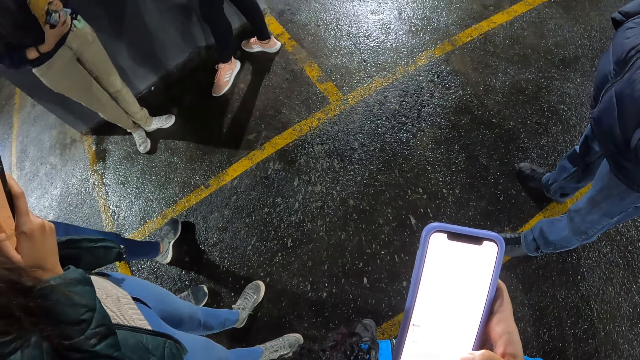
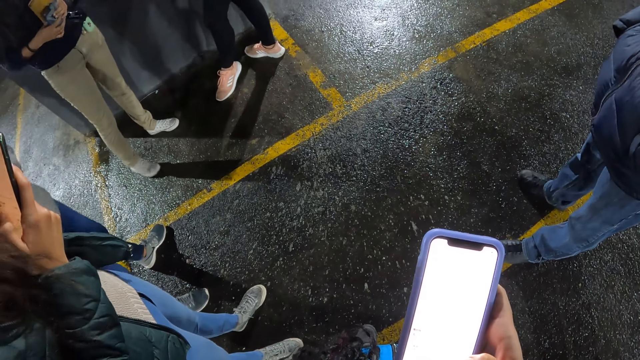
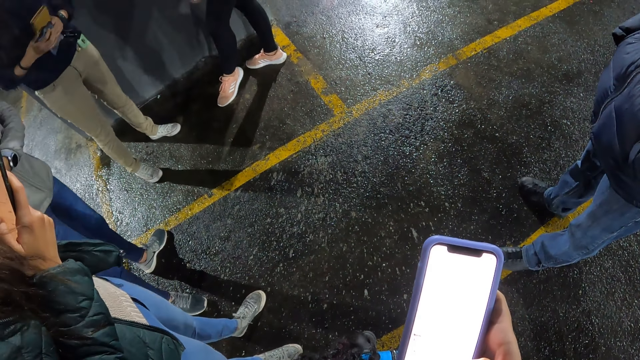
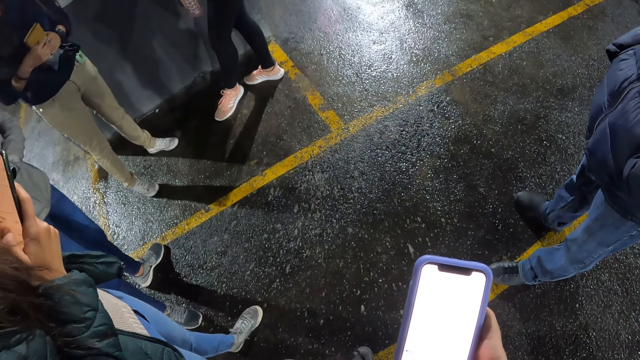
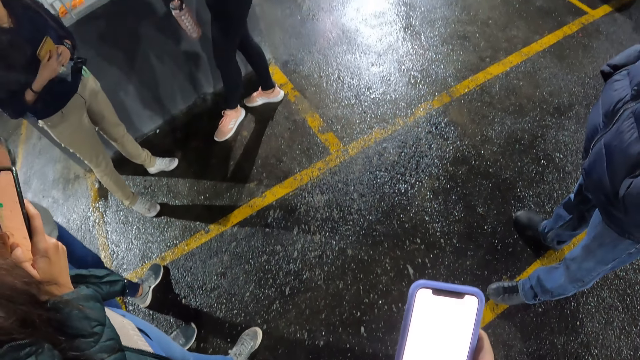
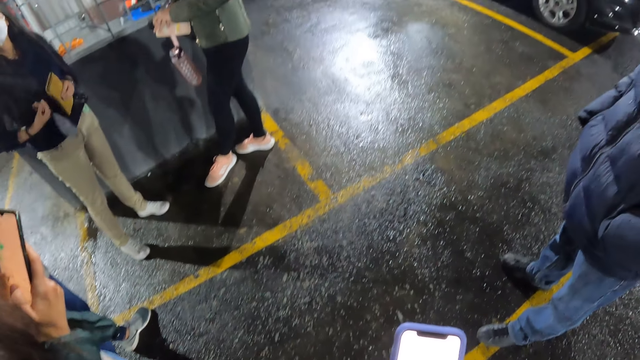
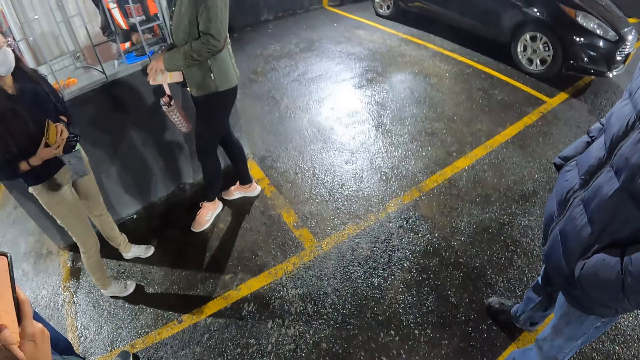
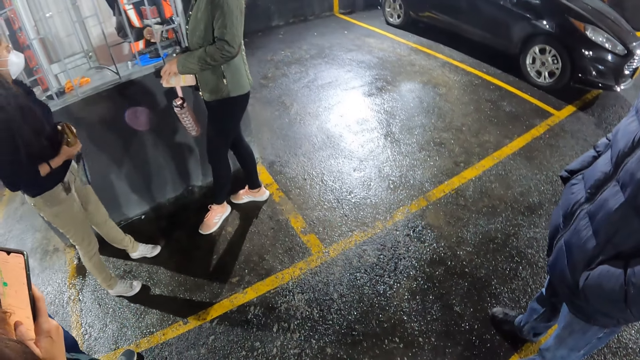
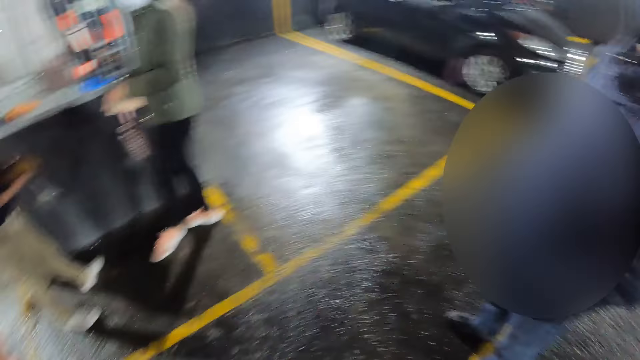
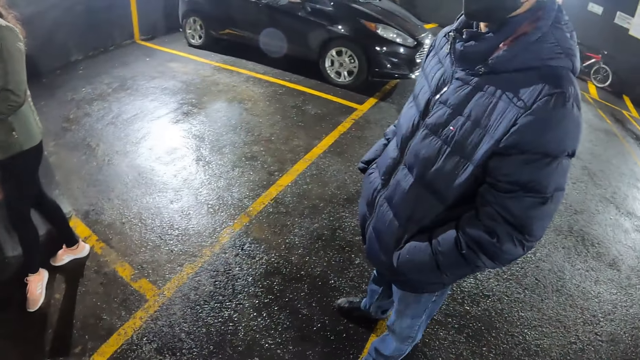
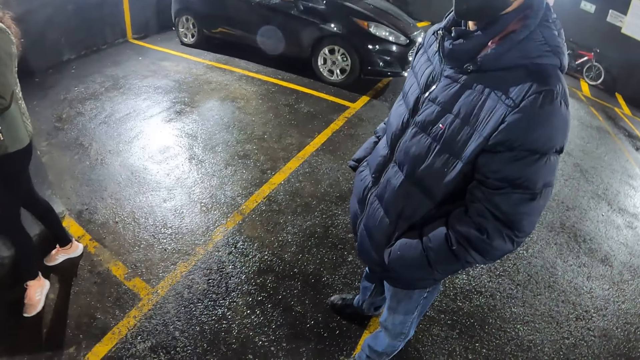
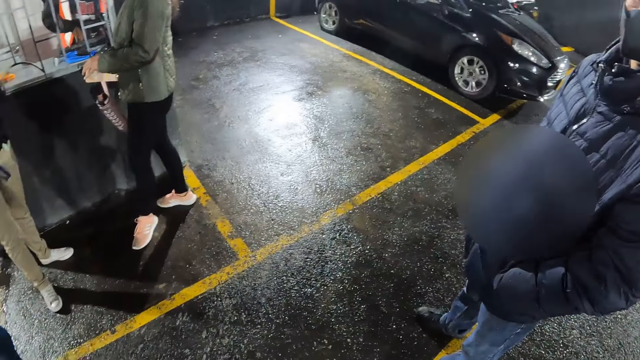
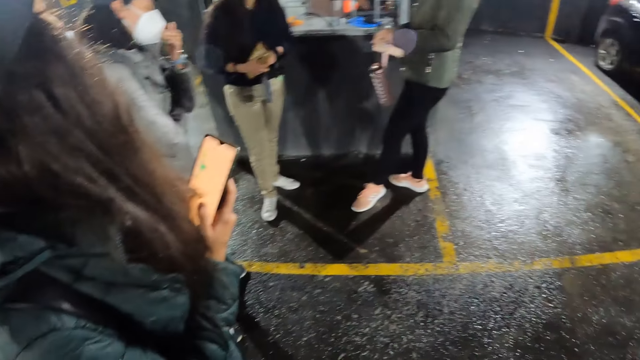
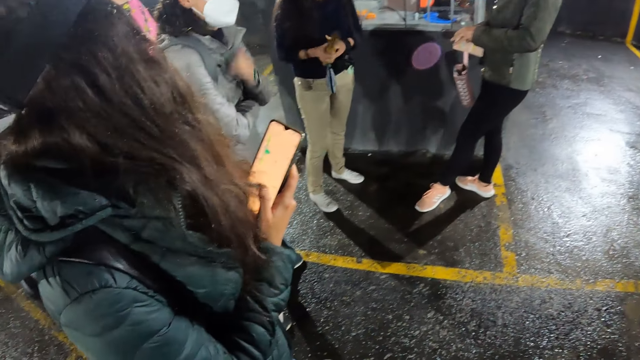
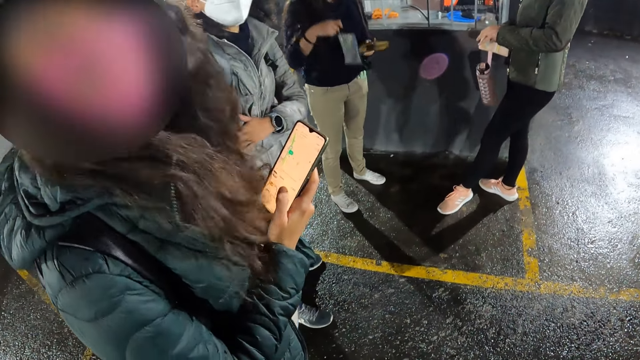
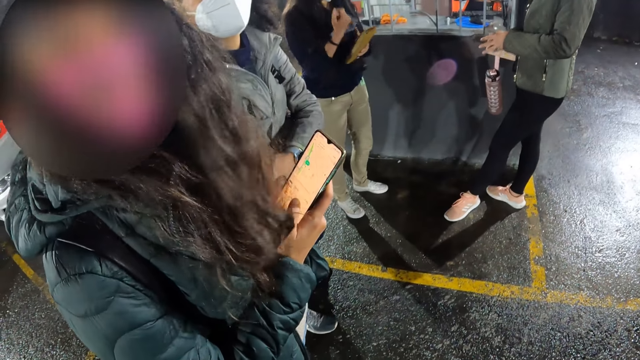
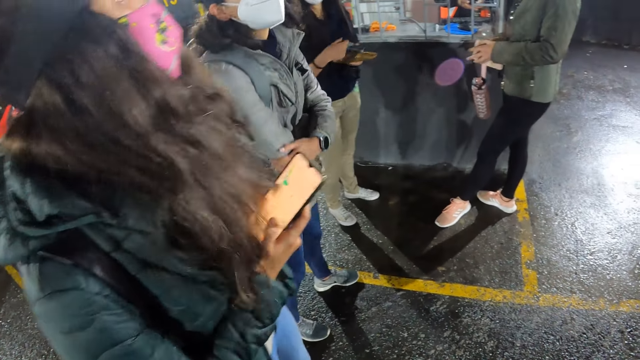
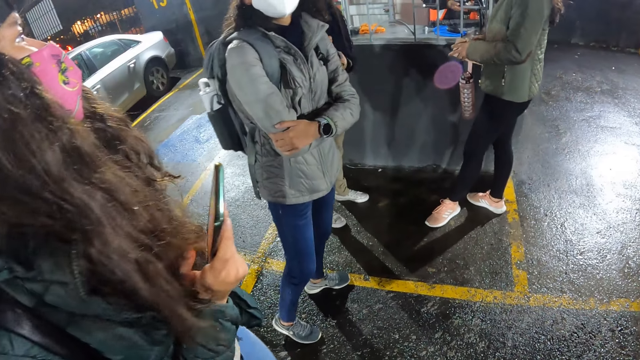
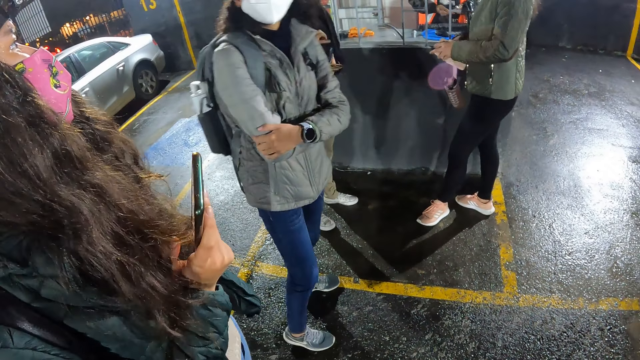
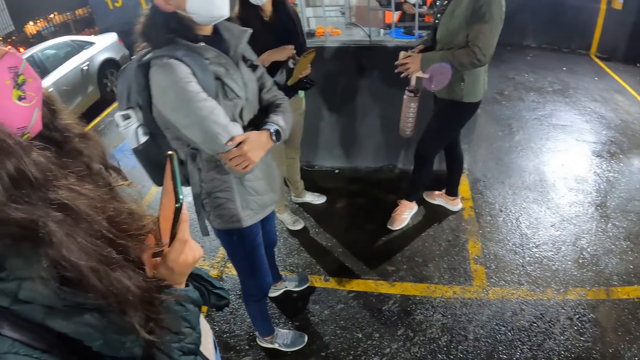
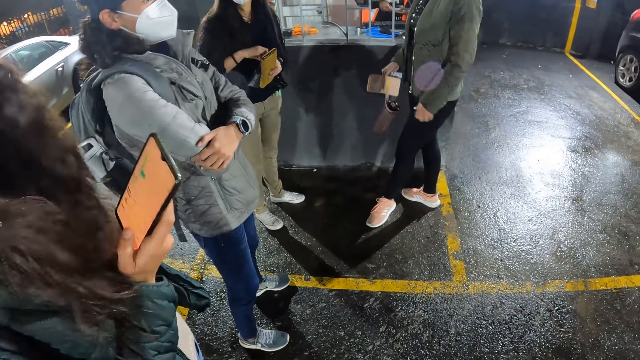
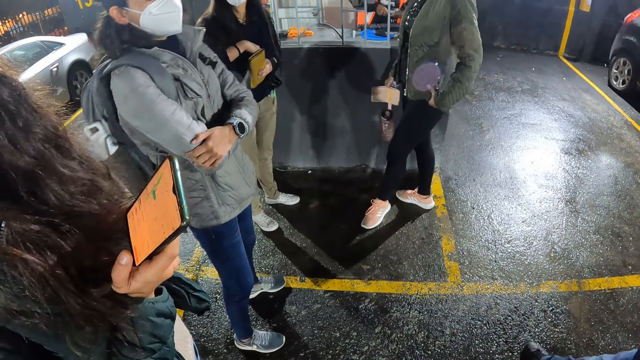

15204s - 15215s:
A woman operates a phone. The camera wearer looks around the park. The woman operates the phone with her right hand. The woman interacts with the camera wearer. The woman holds the phone.

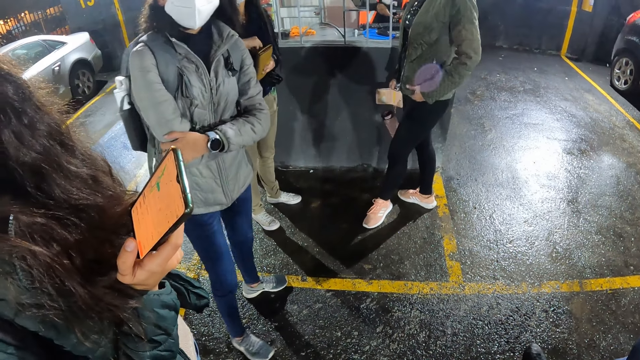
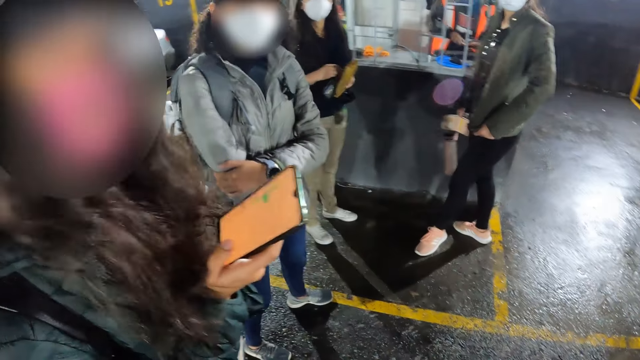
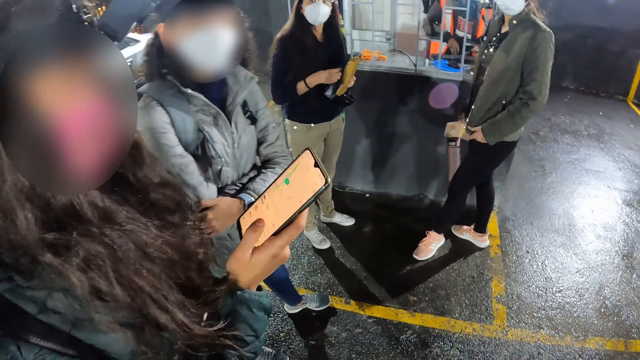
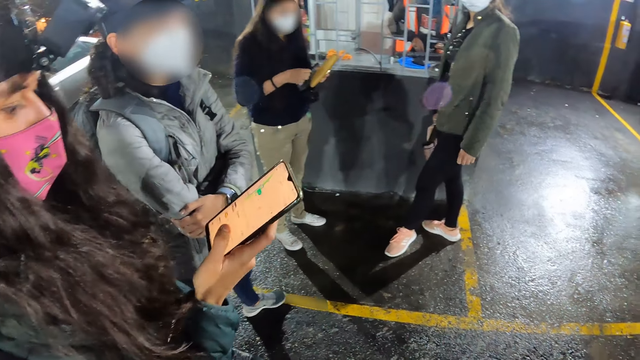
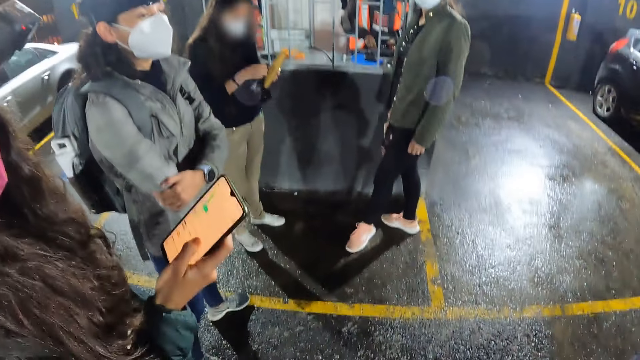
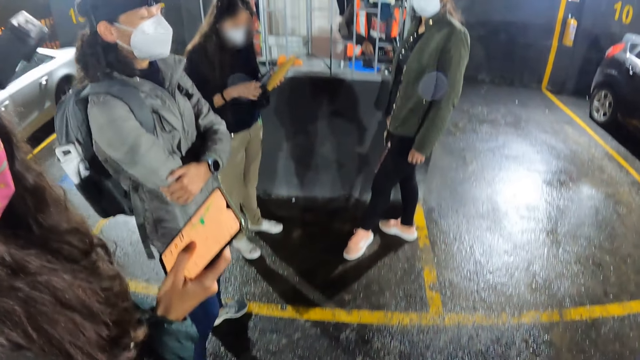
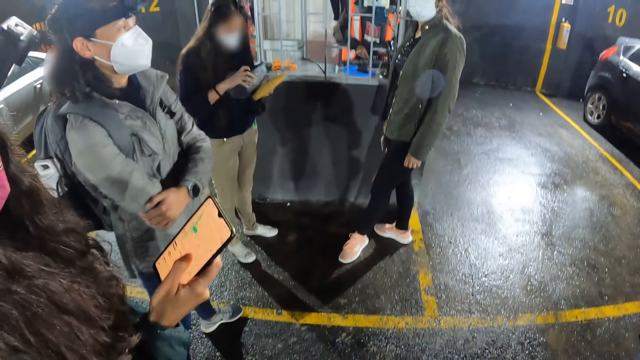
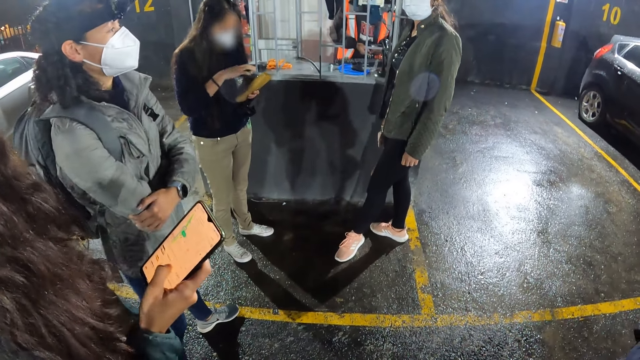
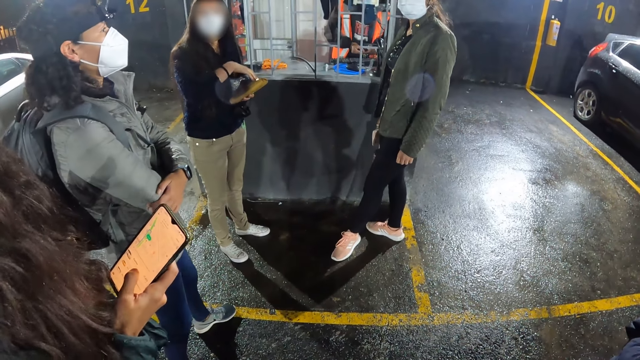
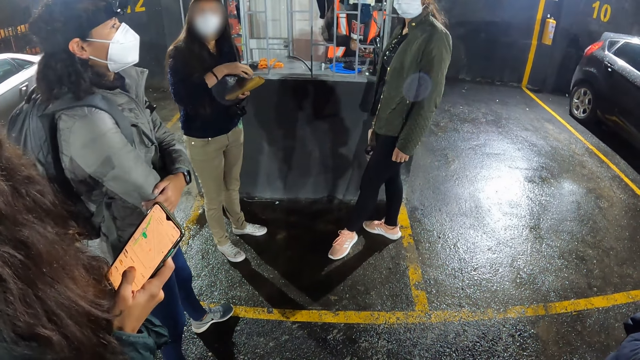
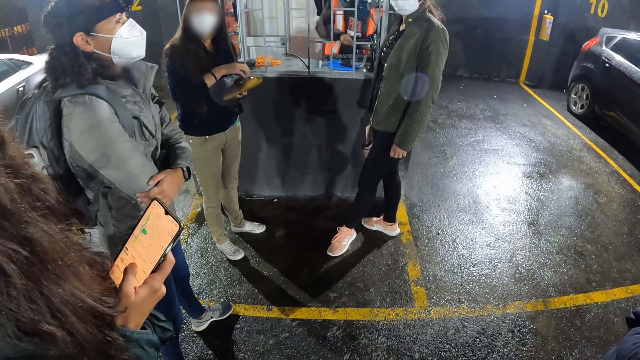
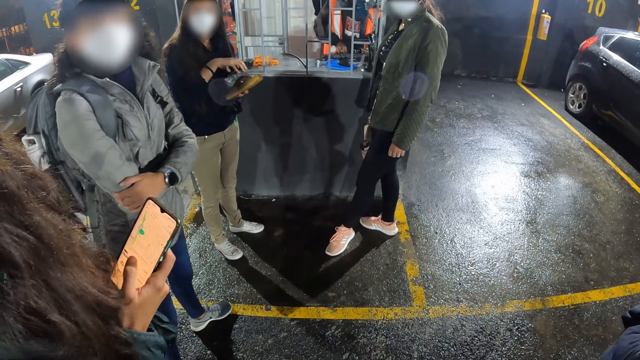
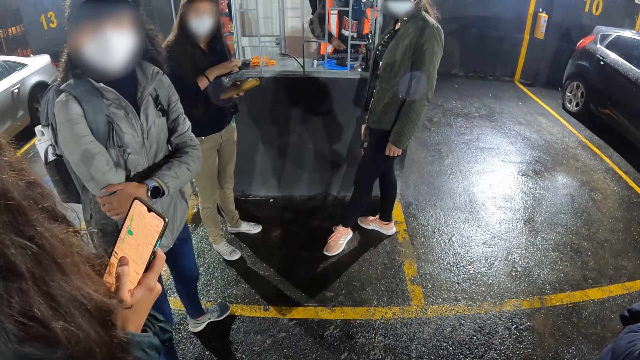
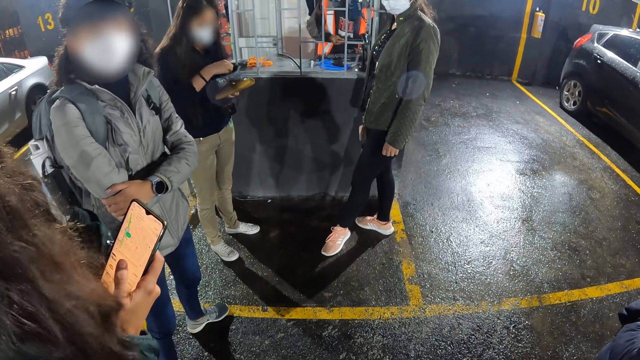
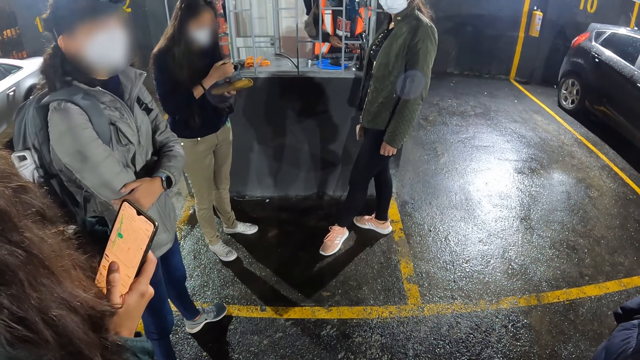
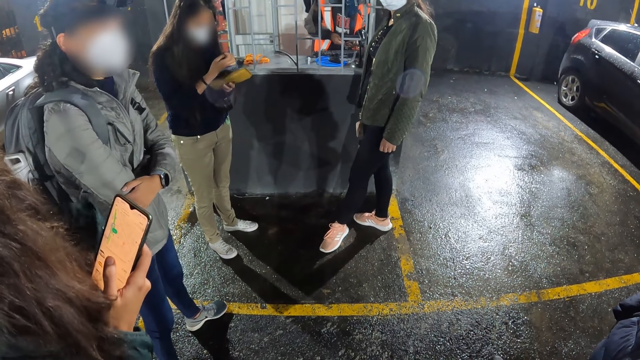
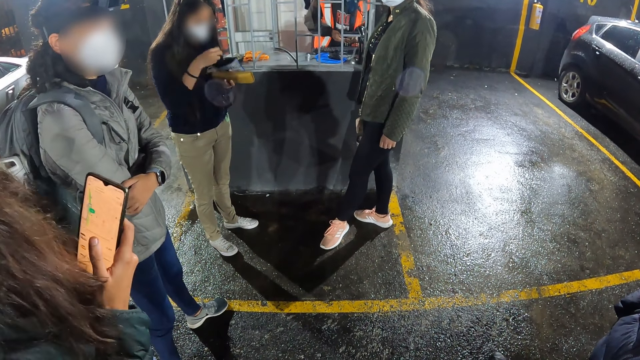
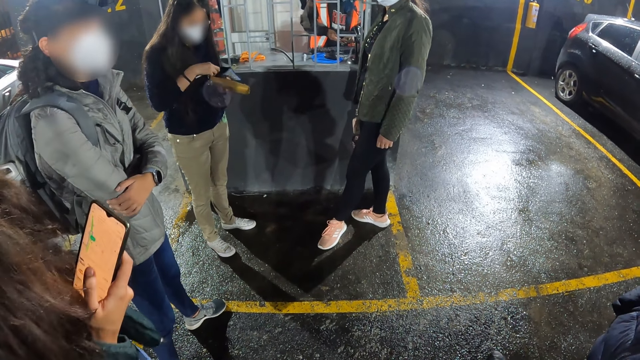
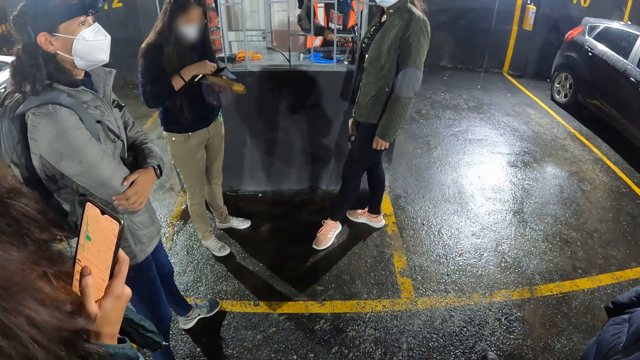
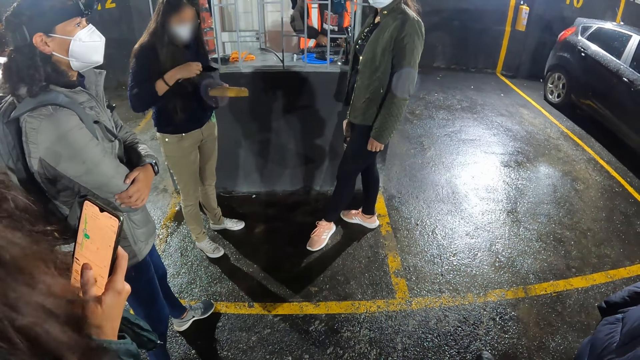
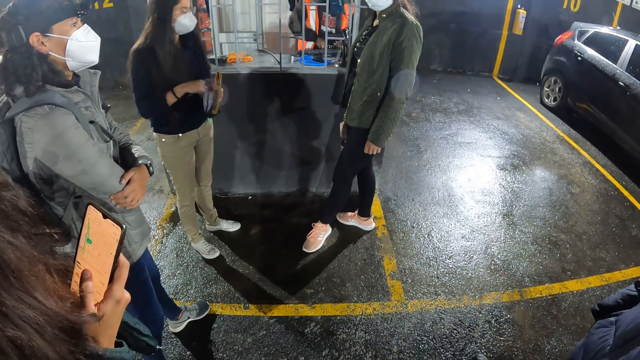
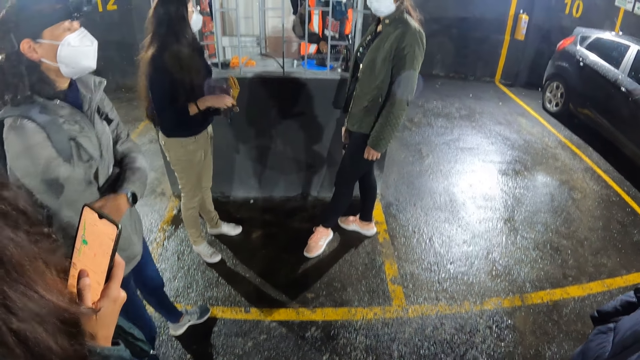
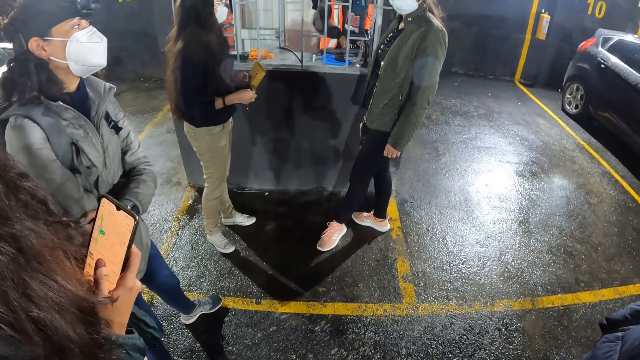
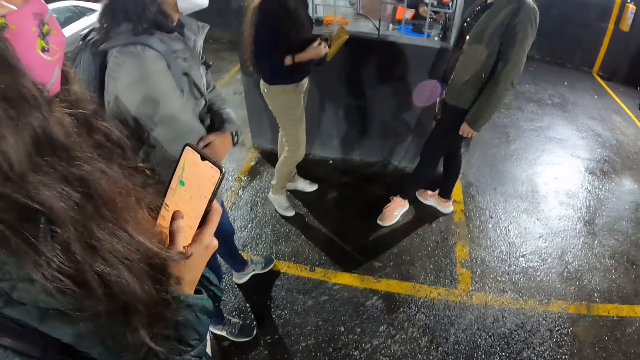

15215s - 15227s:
A woman operates a phone and holds the phone. The woman takes the phone from a purse in her left hand with her right hand. The woman closes the purse with her right hand.
